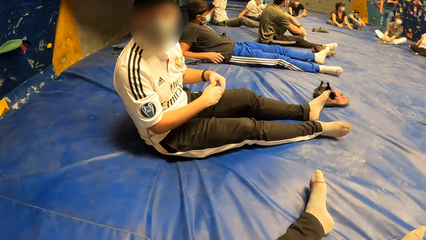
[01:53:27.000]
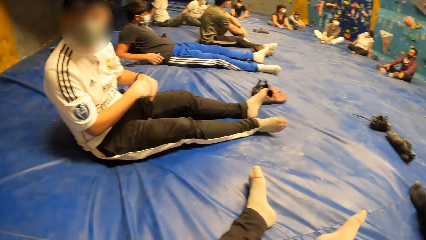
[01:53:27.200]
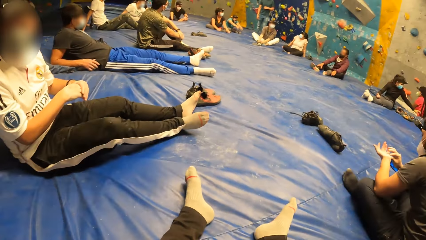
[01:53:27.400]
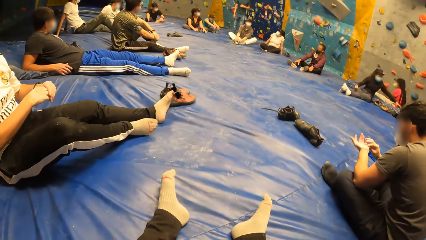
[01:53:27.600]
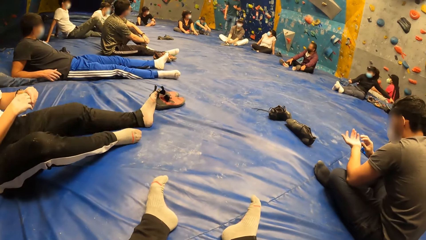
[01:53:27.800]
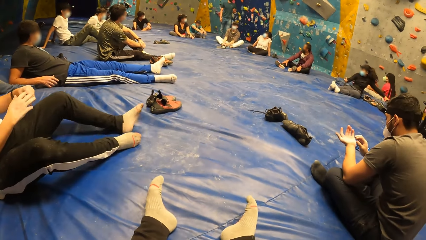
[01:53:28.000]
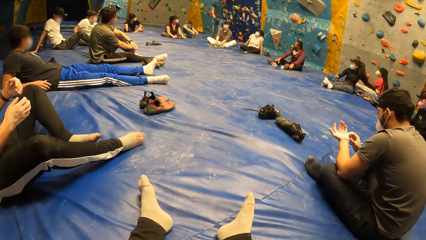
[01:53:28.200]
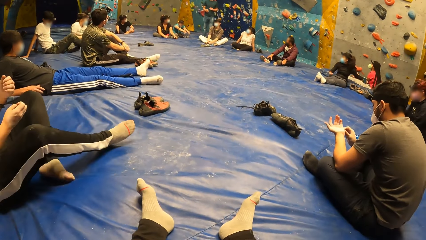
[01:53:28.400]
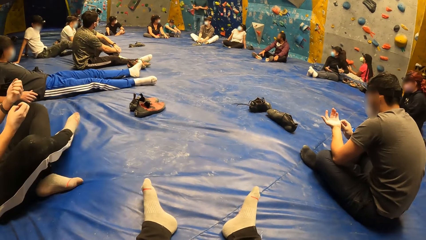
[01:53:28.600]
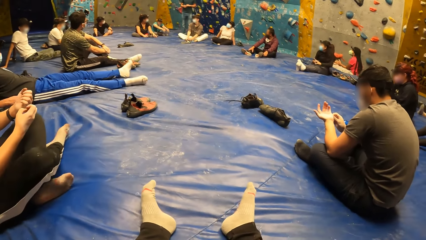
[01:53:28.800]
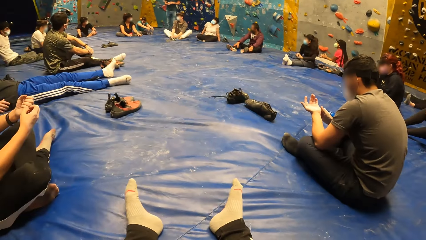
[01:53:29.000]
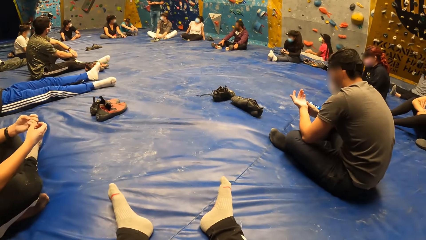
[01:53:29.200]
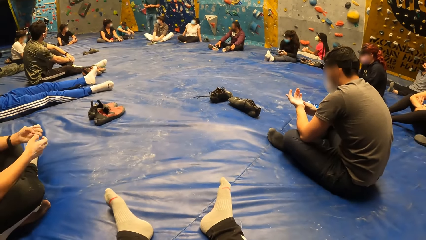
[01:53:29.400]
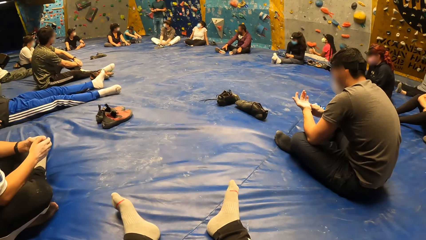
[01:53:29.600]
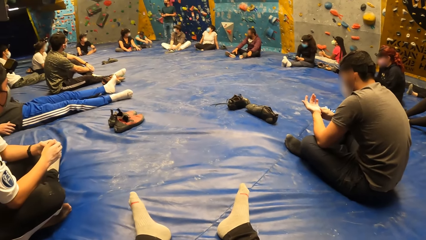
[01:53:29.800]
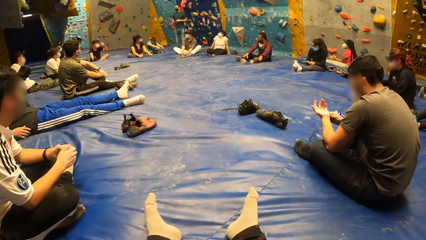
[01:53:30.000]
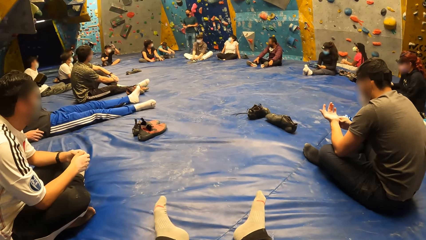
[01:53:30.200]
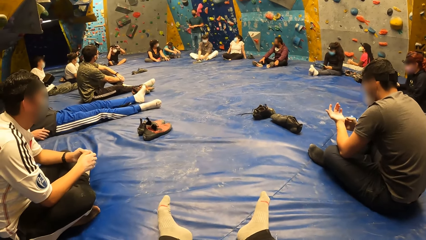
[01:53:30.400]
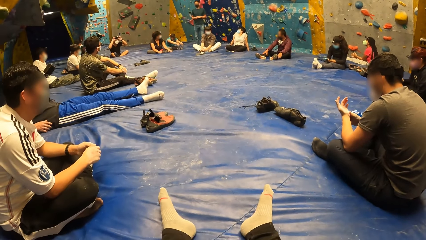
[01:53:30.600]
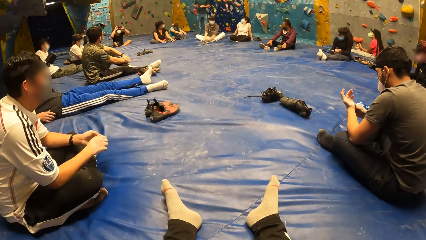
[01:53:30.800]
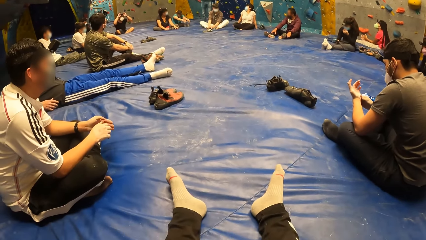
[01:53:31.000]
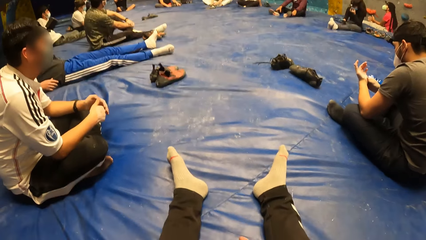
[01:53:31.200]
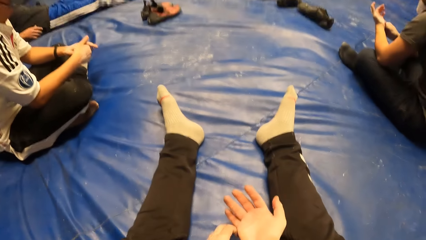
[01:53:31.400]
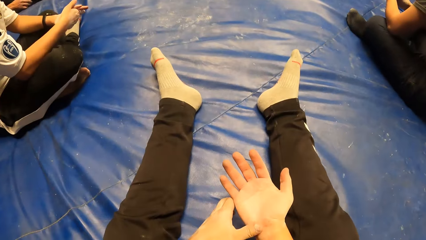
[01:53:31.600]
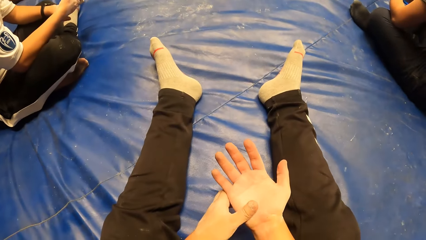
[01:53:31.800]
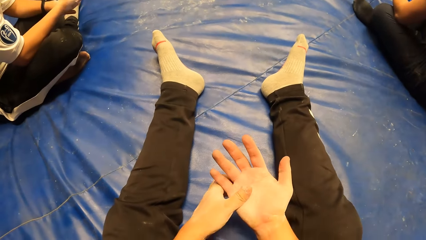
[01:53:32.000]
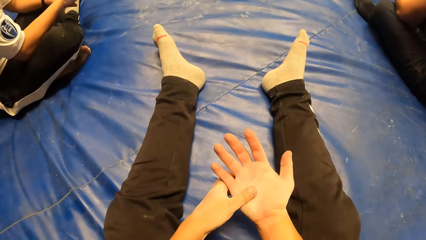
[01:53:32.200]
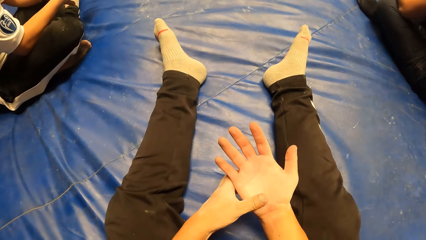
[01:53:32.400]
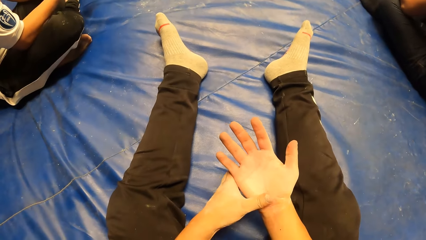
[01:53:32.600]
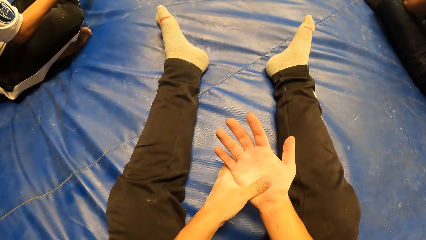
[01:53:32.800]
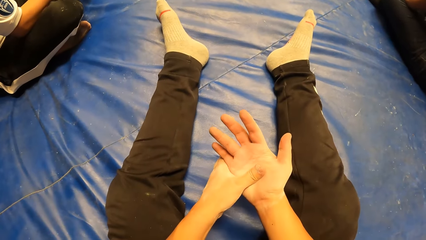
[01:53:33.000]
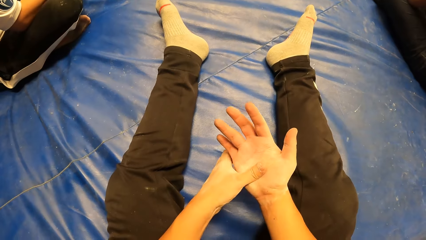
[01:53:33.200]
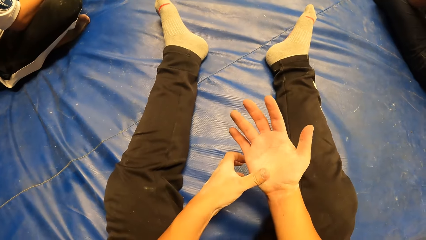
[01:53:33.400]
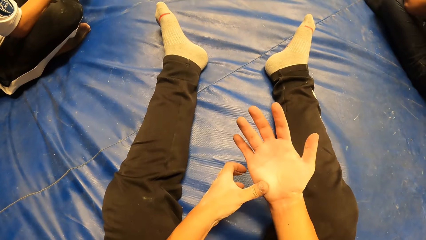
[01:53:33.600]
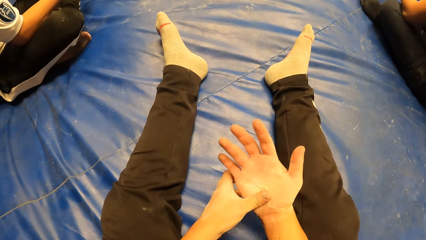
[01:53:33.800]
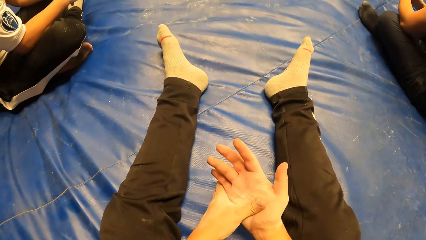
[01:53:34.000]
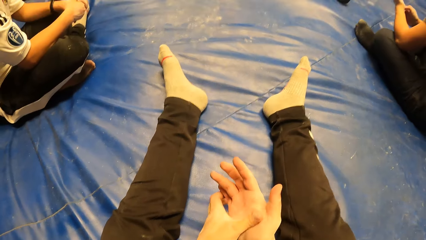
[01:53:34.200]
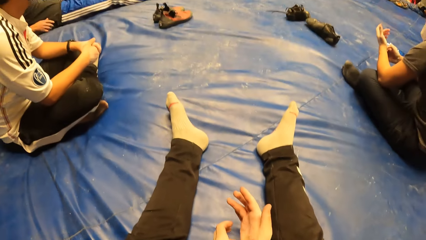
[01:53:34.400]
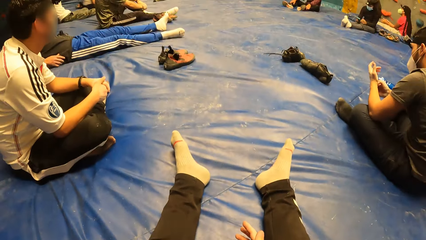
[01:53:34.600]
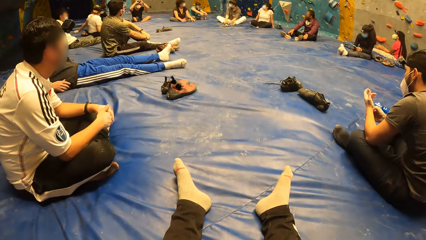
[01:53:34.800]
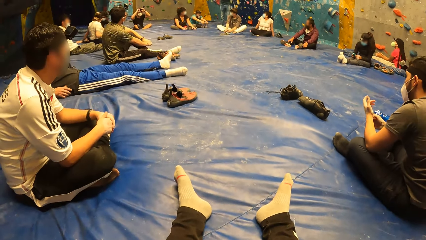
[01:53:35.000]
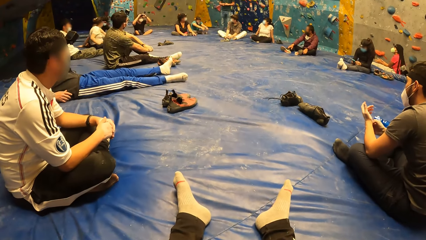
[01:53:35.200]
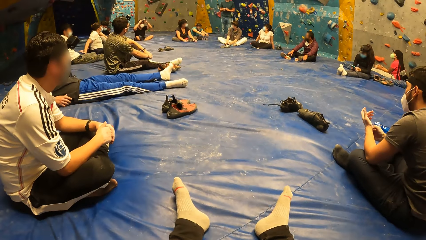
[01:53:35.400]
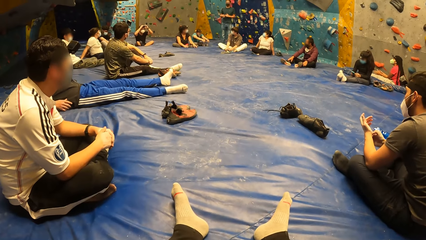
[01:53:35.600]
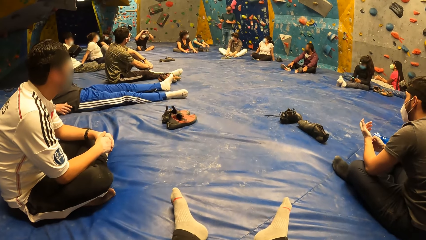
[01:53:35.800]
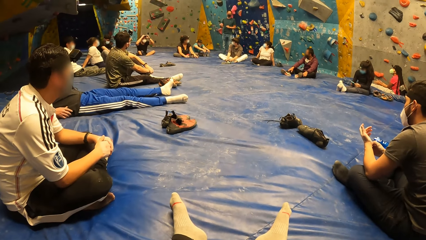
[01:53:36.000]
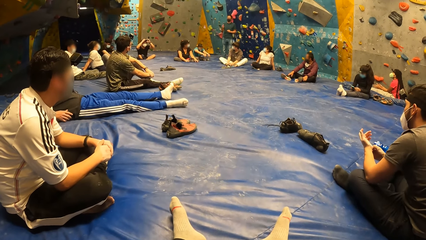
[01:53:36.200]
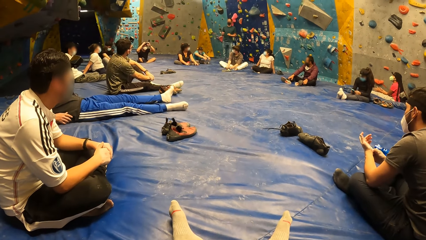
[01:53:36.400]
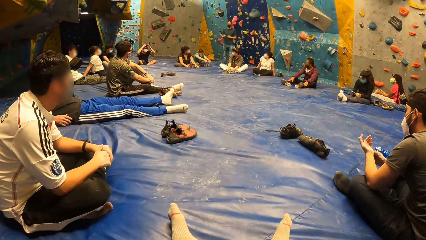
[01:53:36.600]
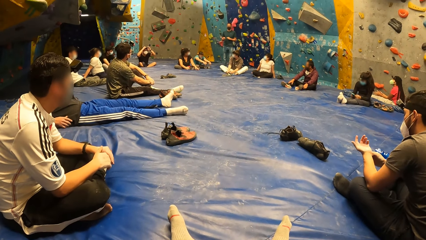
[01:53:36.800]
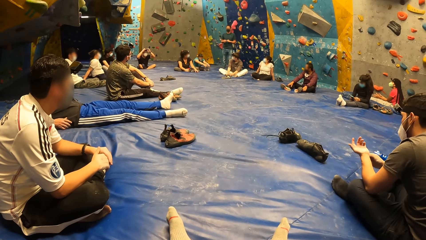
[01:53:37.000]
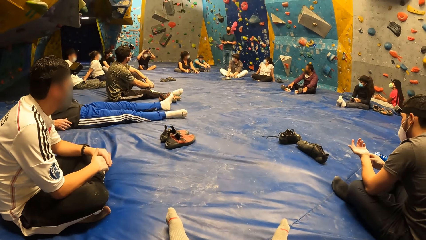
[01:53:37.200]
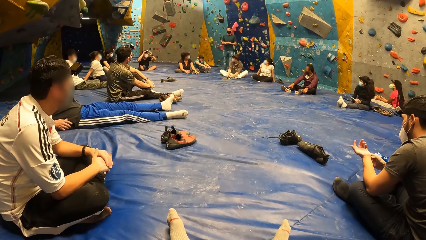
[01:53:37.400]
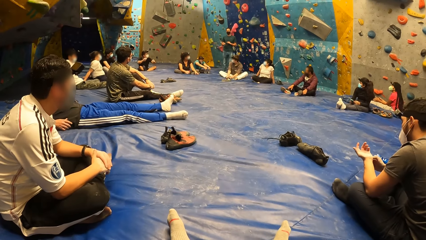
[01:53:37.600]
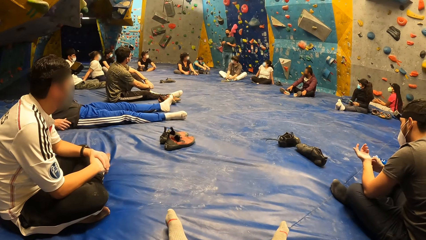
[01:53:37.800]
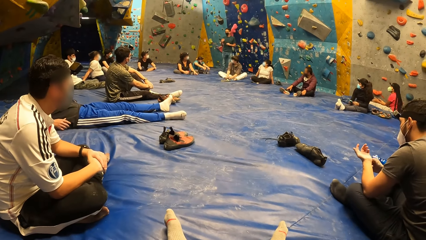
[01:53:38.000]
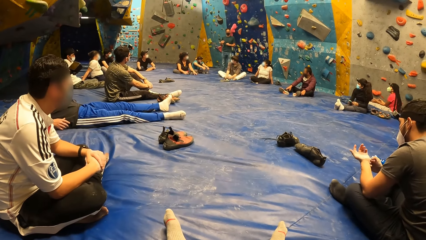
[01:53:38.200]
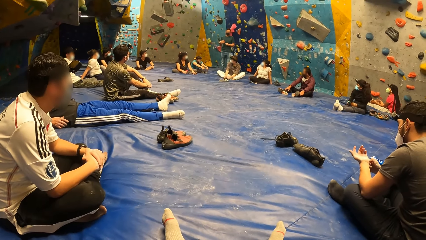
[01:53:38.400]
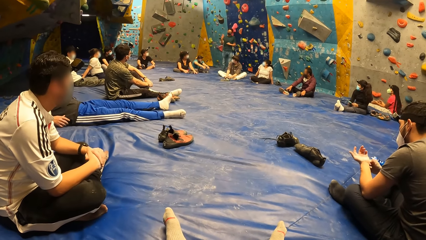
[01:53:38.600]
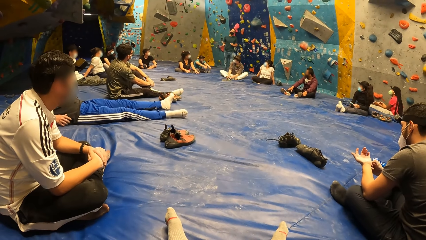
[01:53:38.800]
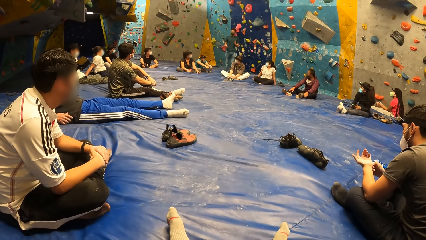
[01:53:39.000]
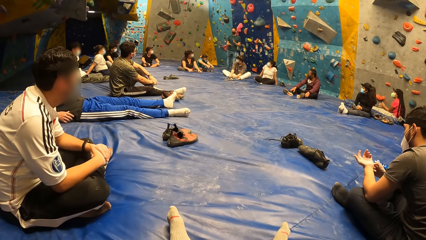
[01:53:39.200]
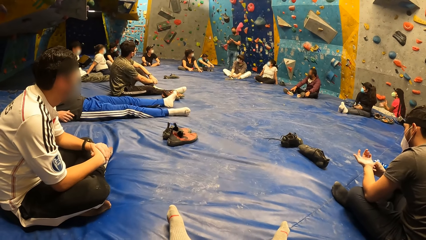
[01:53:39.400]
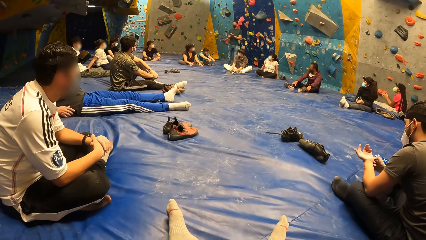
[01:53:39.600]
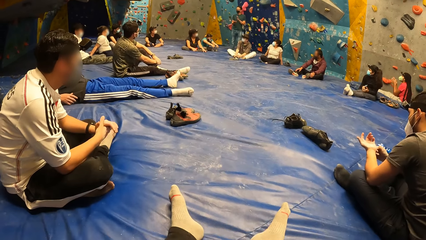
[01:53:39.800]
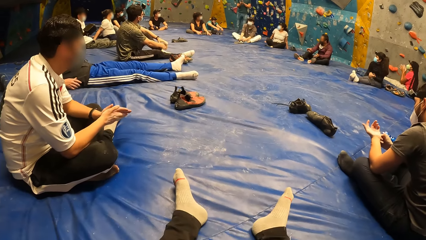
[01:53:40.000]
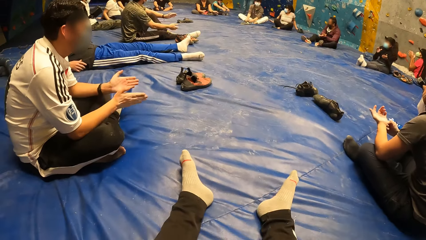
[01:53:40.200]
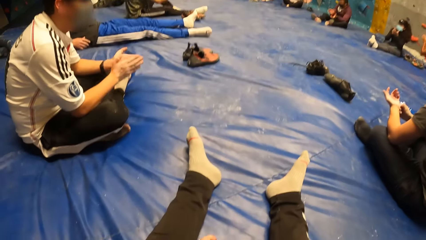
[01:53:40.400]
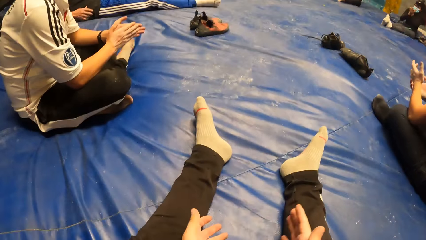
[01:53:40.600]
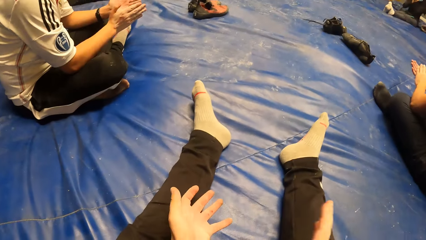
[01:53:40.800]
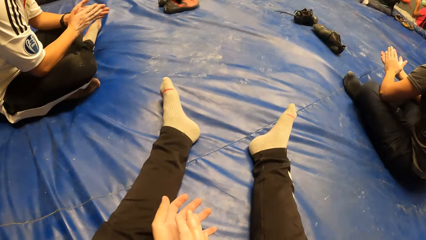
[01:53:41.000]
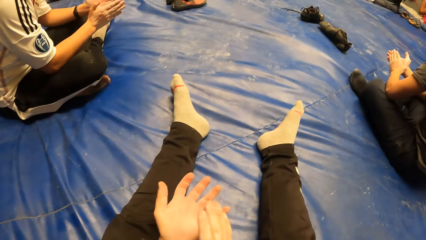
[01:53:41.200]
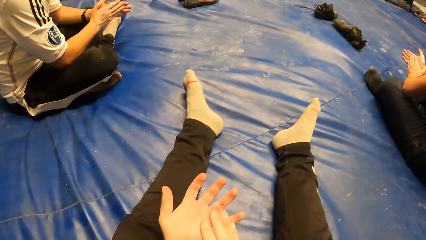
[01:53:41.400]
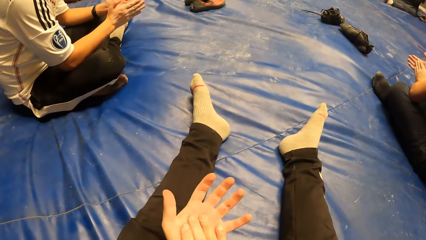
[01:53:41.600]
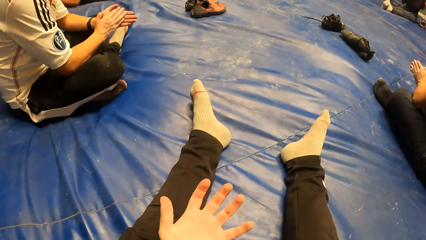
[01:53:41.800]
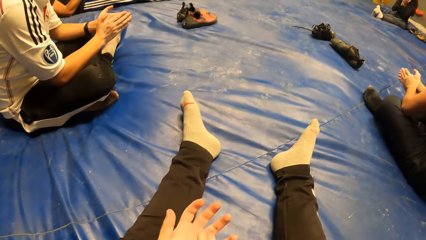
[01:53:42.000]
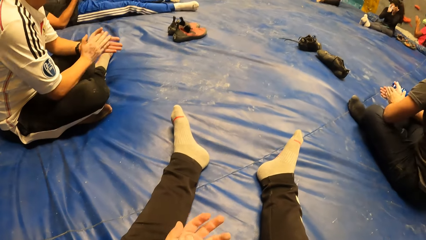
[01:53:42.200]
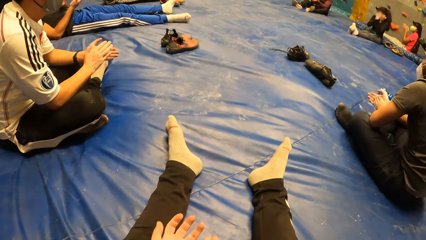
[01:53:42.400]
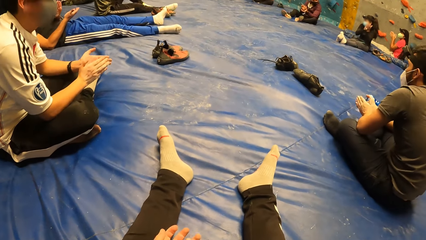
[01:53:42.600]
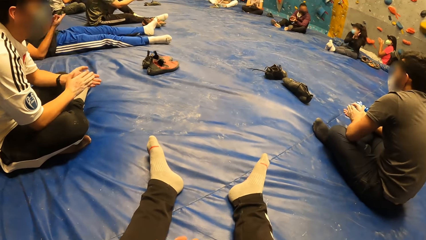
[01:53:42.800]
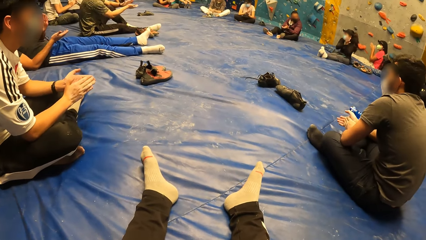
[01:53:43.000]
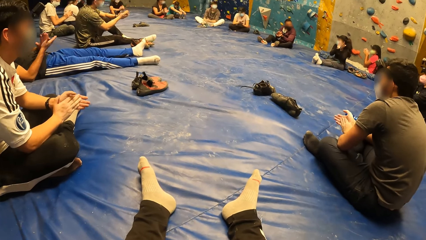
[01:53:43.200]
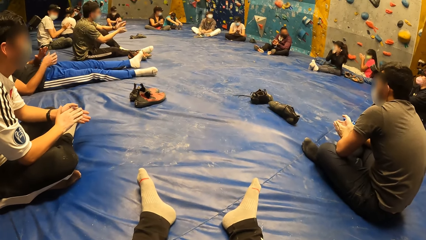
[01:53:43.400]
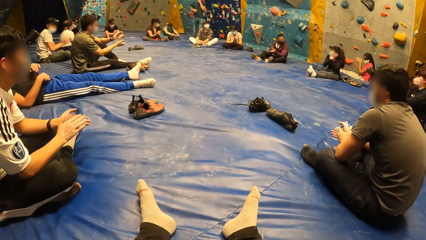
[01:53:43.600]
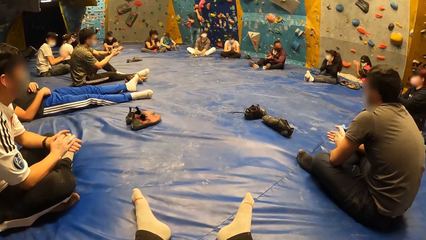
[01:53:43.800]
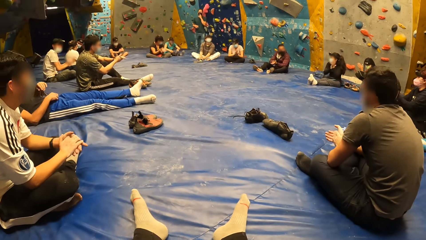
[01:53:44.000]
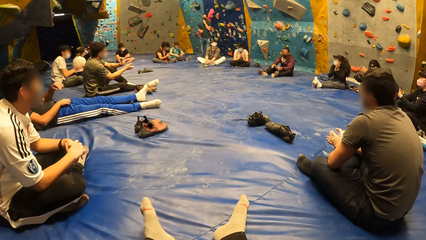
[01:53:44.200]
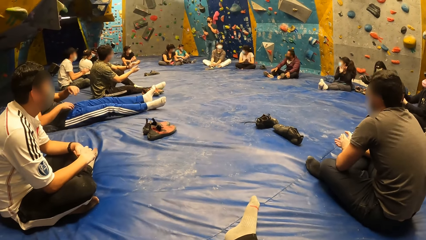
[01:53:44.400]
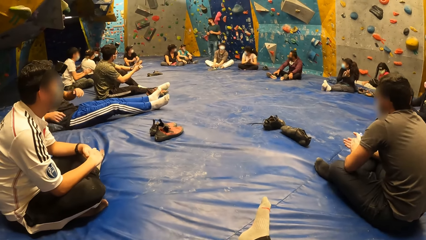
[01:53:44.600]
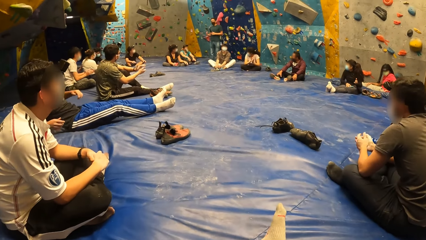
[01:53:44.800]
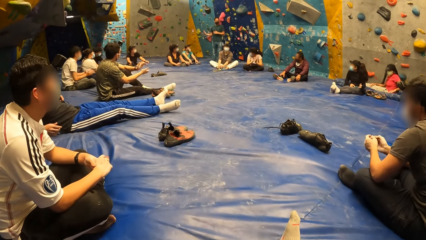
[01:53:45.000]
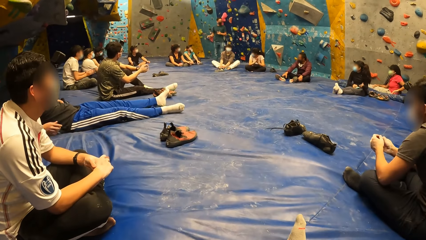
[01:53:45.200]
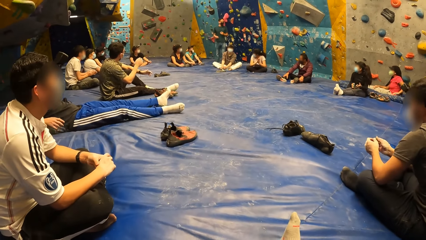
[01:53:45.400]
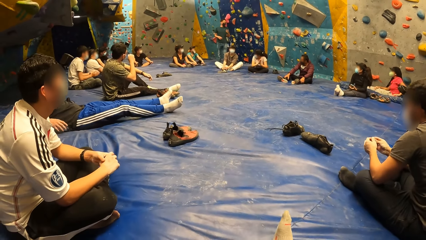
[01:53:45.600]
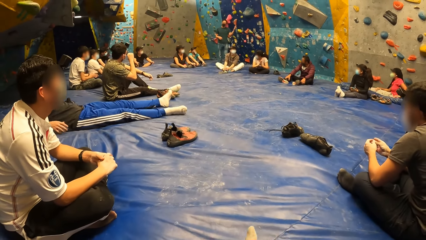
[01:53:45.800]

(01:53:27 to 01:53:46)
A man folds the legs. Another man speaks to the group of people in the rock climbing gym. The camera wearer rubs the palm. A person scratches the left hand. The first man claps both hands together. The camera wearer claps both hands together. The person claps.
